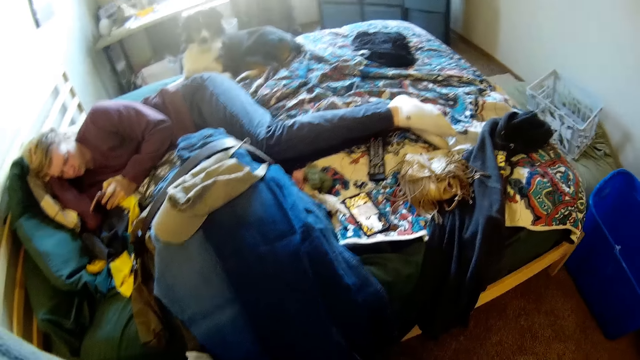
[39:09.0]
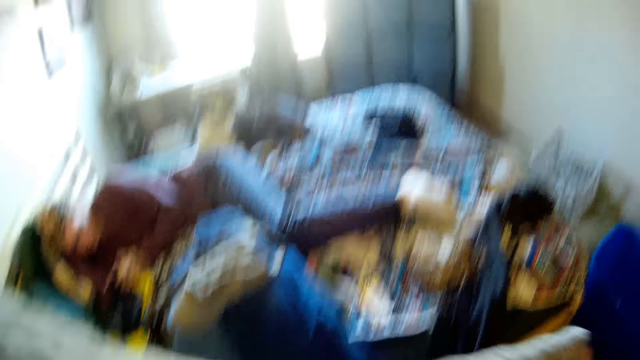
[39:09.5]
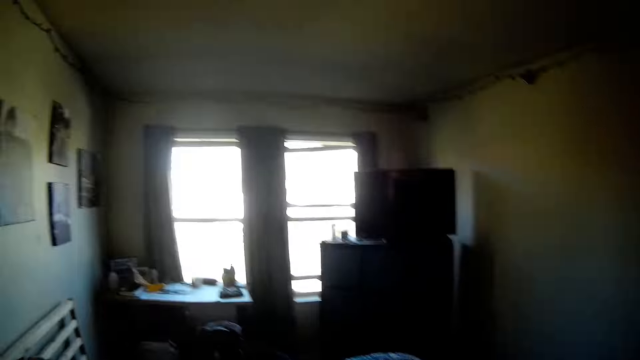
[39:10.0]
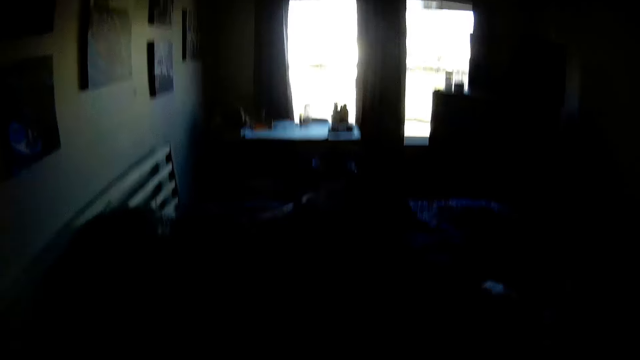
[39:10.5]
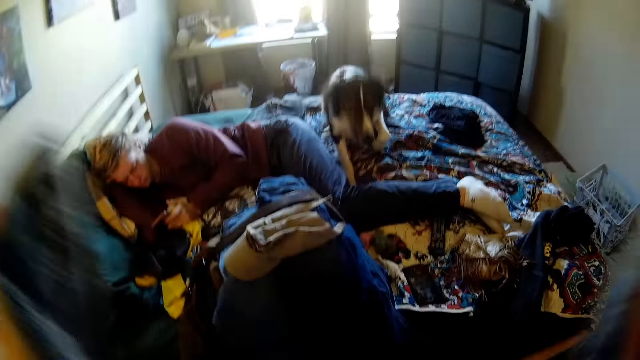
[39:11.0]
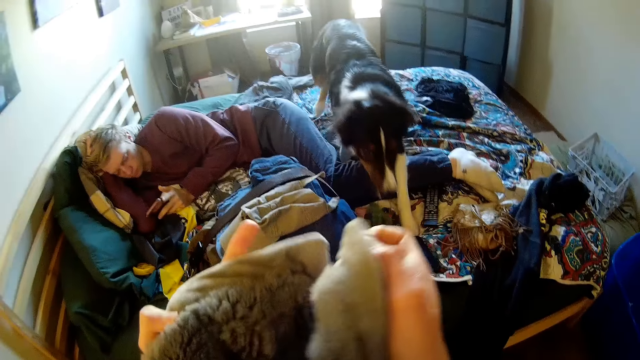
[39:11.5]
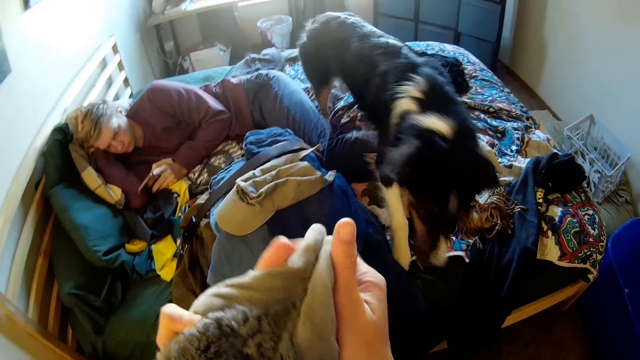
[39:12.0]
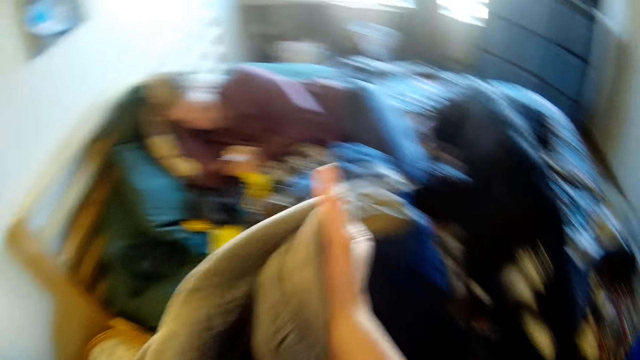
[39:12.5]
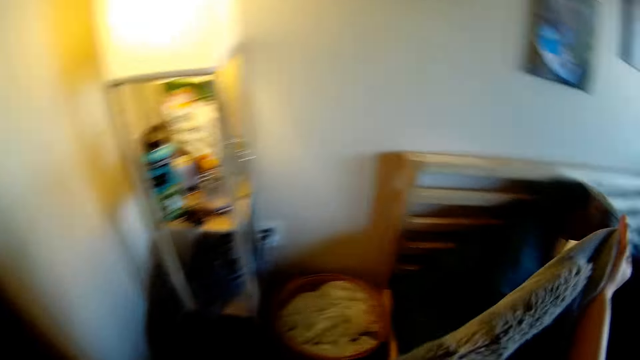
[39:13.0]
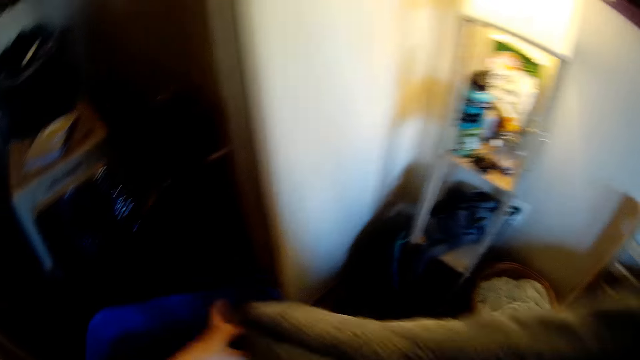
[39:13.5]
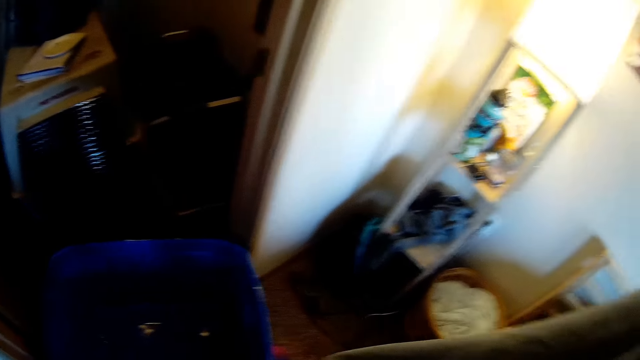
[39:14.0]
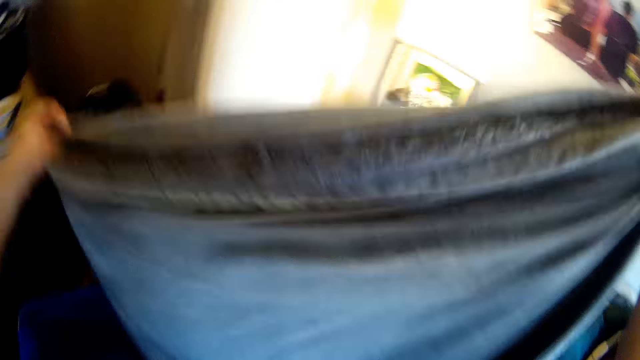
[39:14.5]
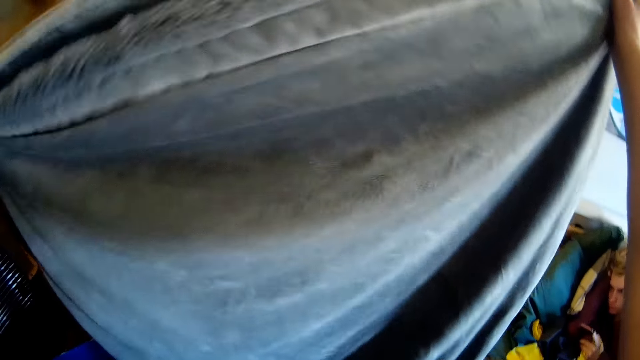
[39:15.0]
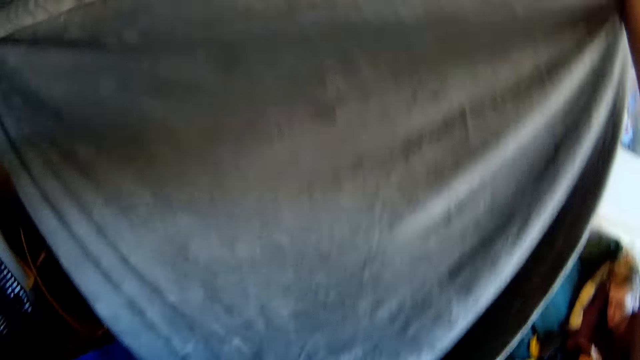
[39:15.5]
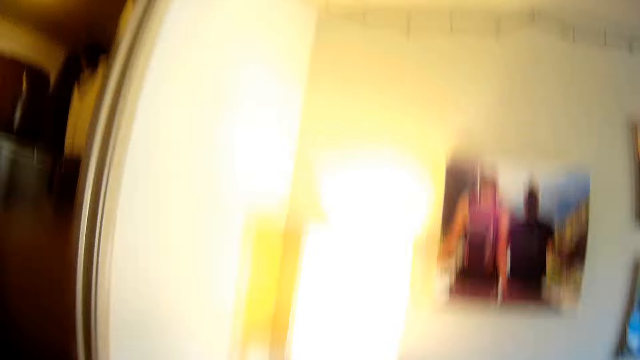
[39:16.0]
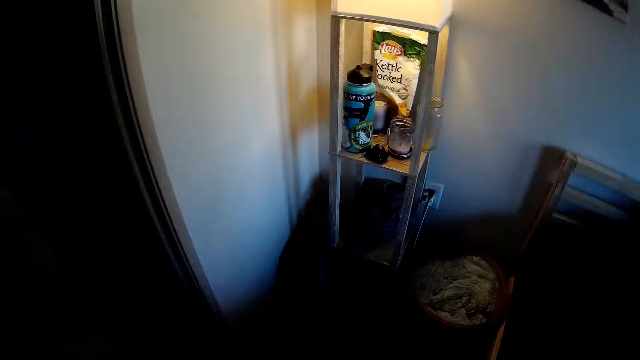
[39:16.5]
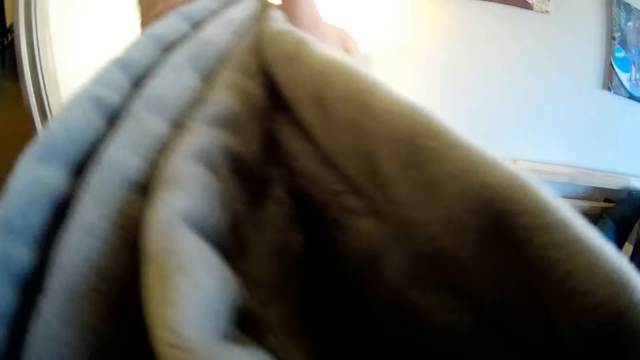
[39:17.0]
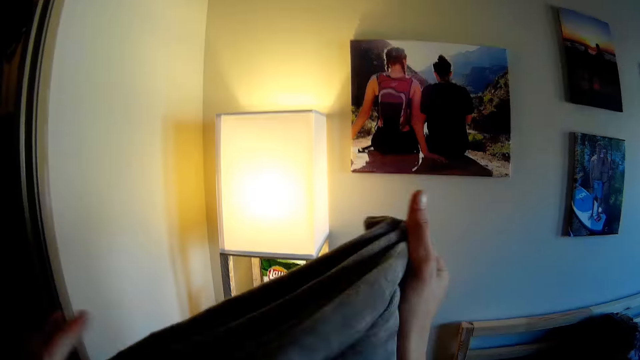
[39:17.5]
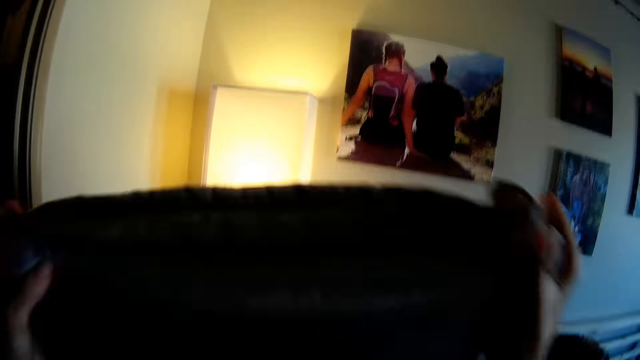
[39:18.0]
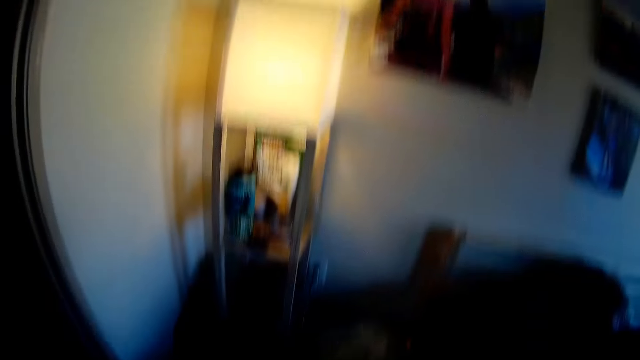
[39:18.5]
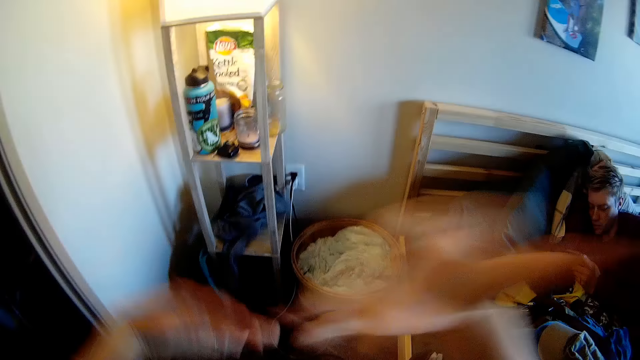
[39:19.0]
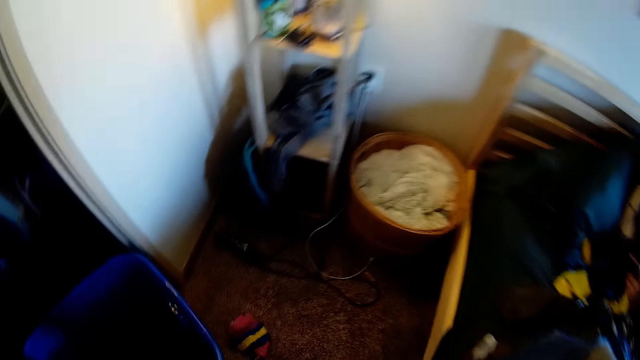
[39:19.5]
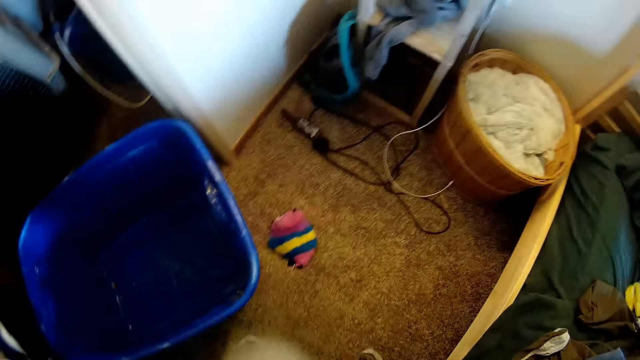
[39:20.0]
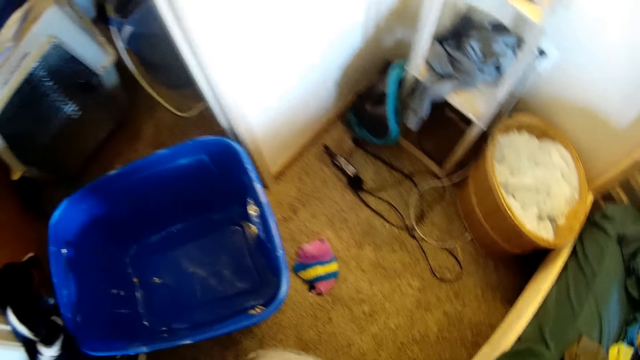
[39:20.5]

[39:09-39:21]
The camera wearer folds a blanket.

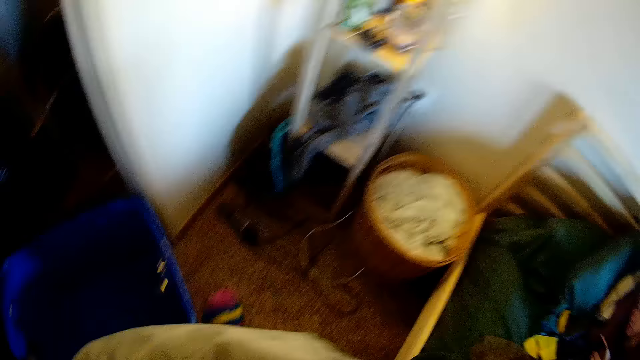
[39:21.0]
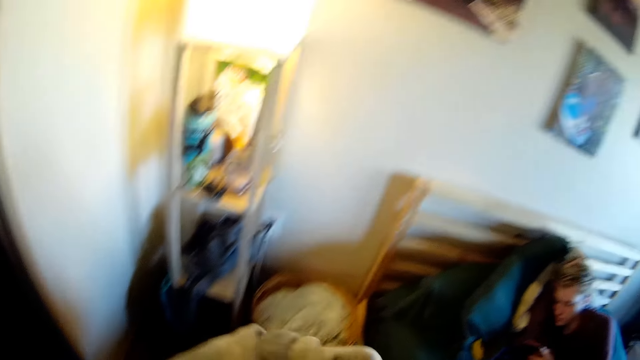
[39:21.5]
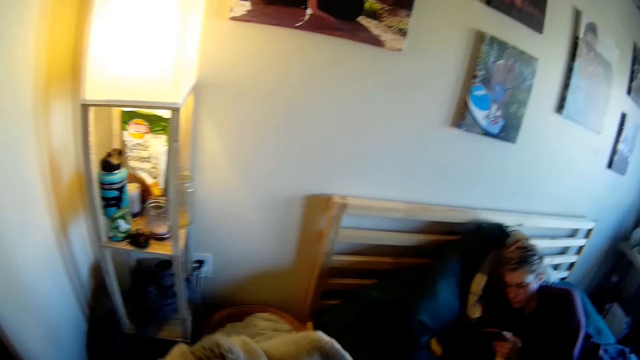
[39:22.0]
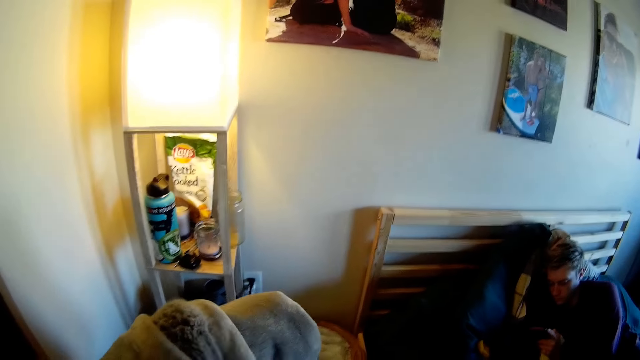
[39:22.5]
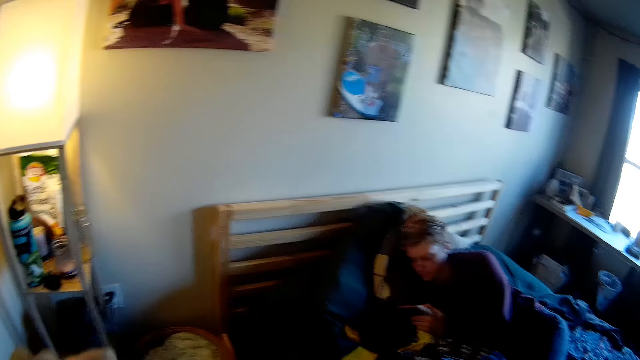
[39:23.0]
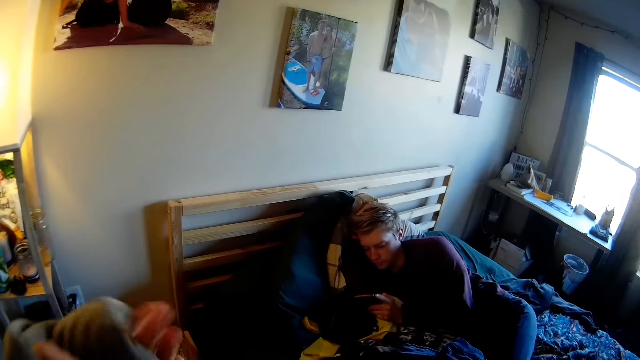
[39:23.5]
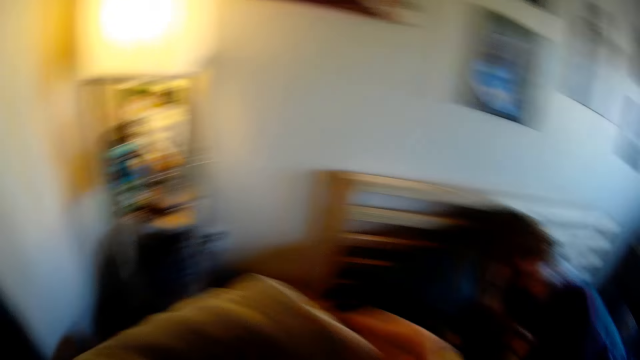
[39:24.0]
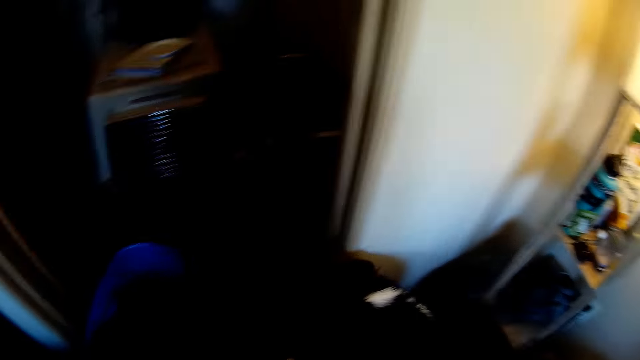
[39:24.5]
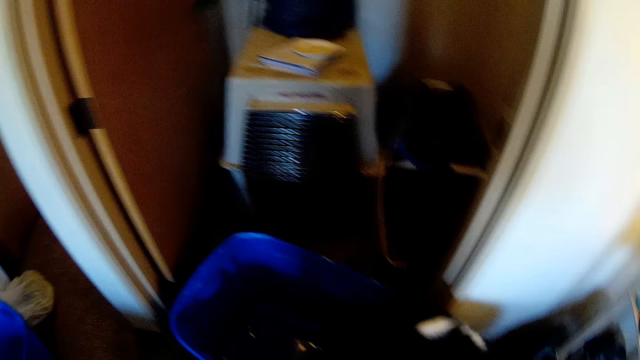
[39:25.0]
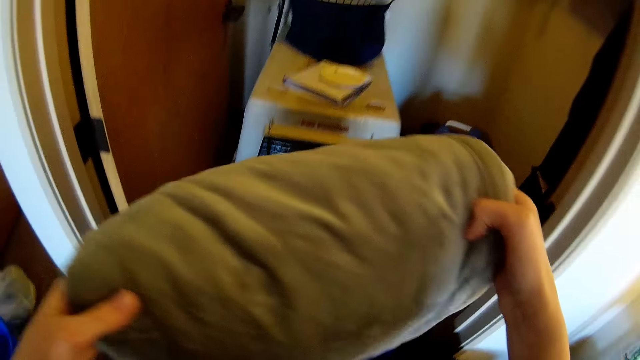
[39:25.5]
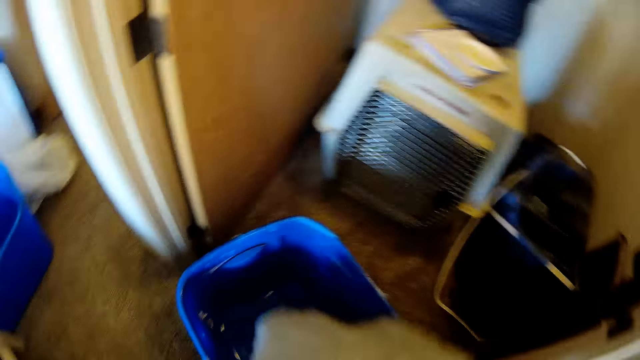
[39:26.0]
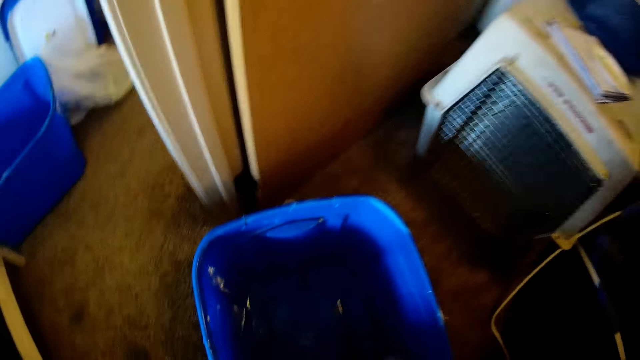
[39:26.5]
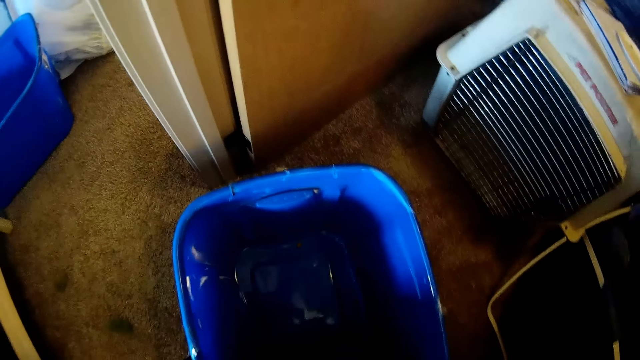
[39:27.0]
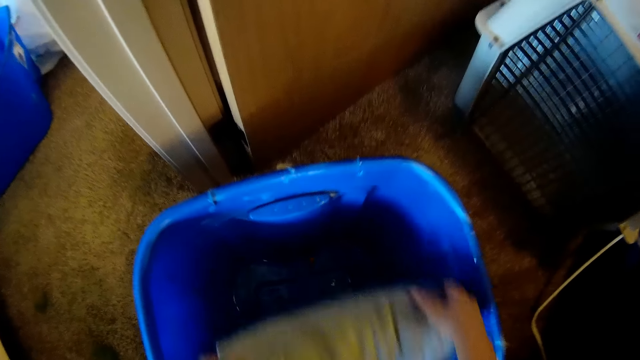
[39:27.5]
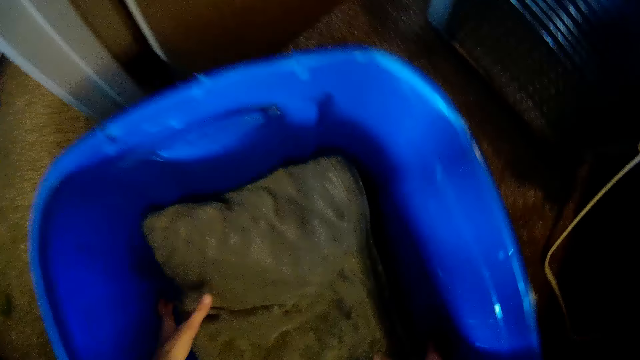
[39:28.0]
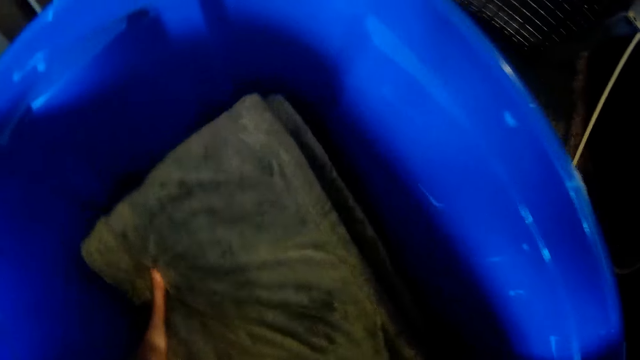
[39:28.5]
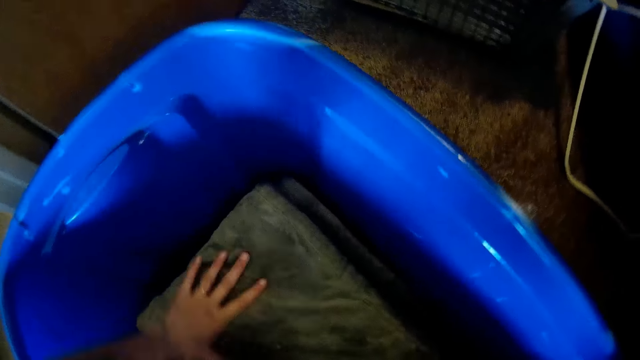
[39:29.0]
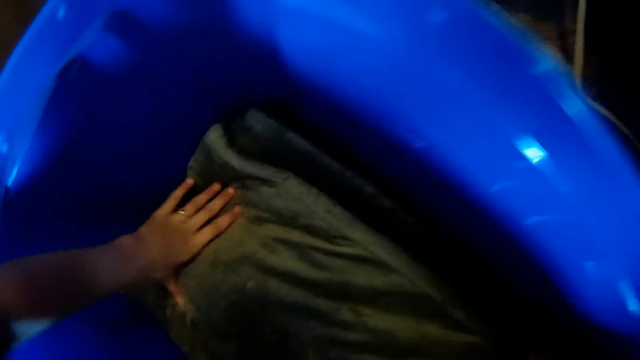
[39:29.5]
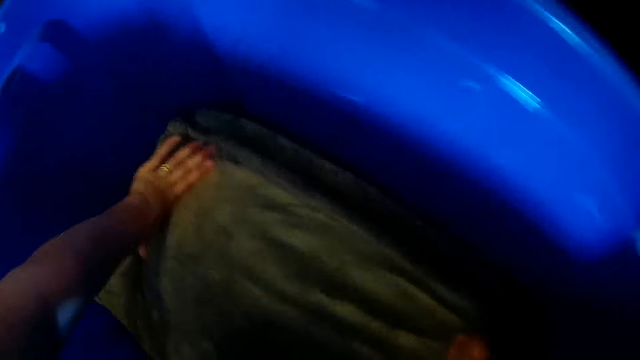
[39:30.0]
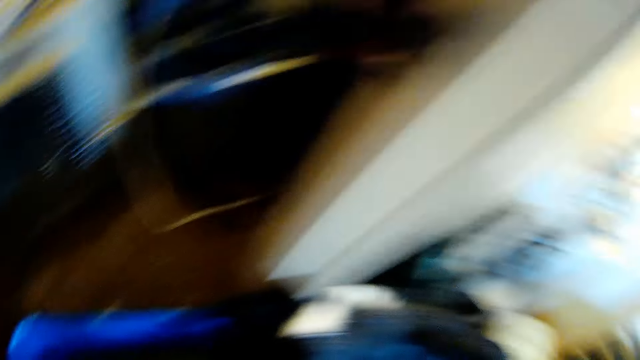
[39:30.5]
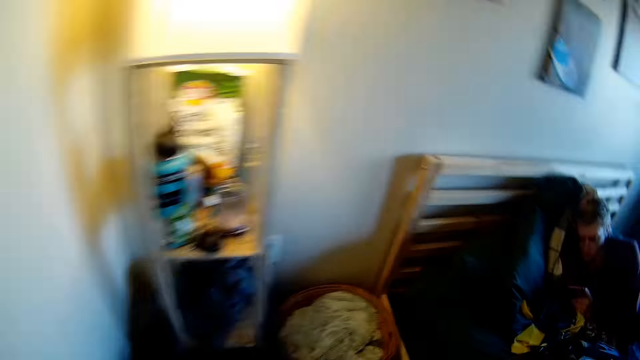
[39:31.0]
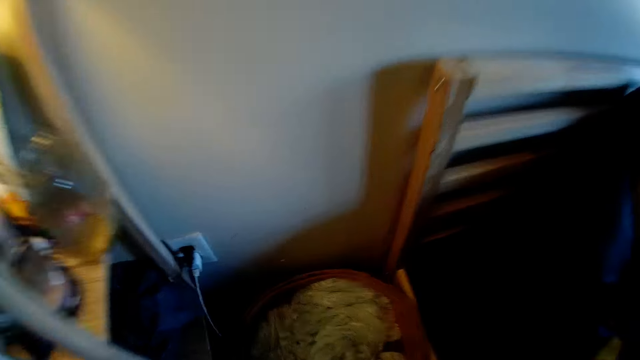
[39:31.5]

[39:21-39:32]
The camera wearer folds the blanket and puts it in a basket. They press down the blanket.
